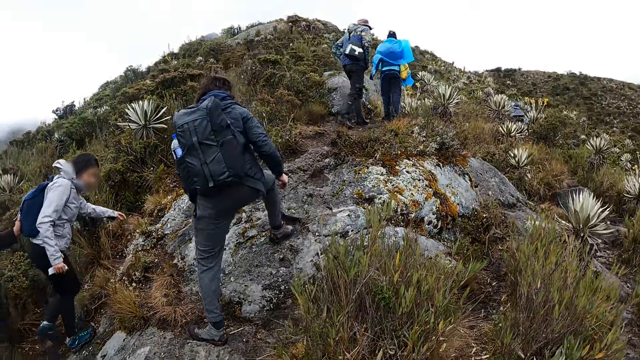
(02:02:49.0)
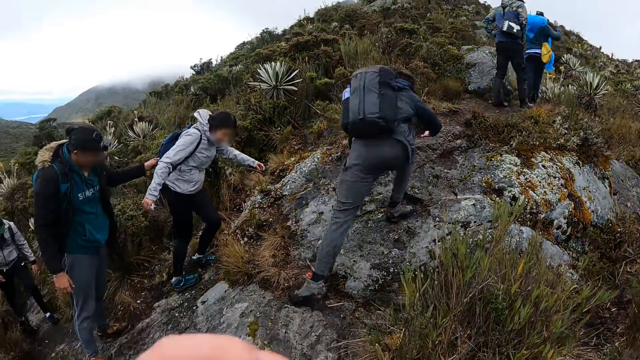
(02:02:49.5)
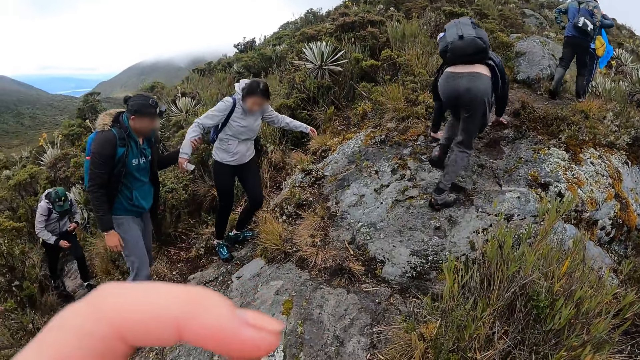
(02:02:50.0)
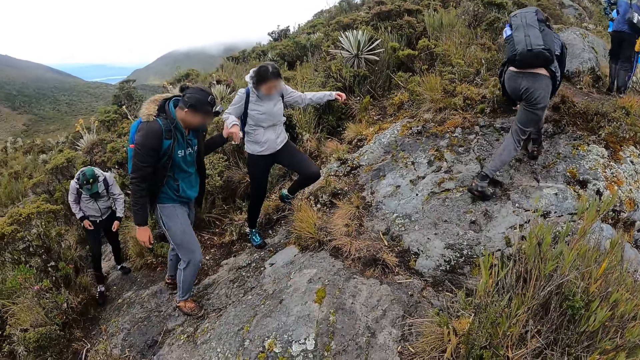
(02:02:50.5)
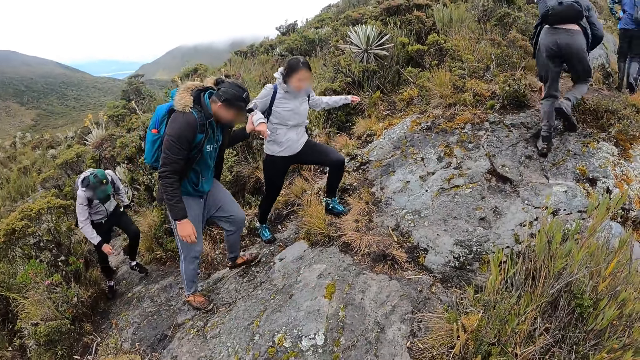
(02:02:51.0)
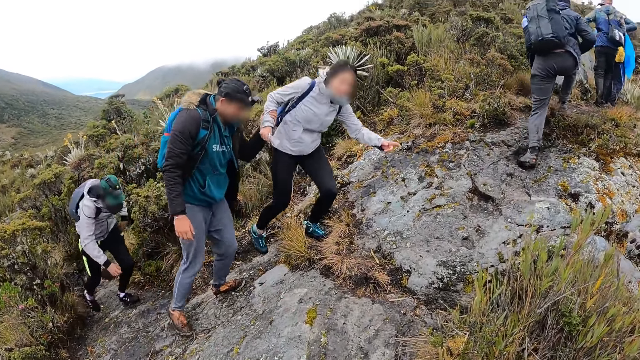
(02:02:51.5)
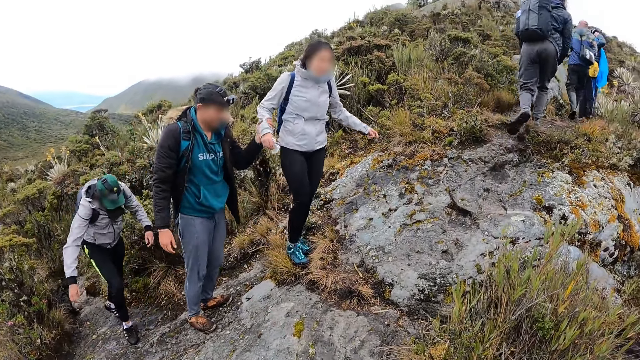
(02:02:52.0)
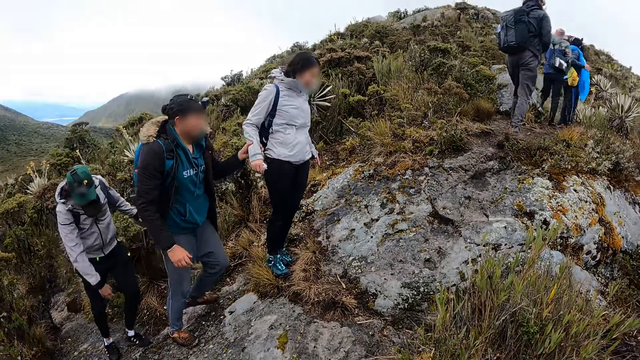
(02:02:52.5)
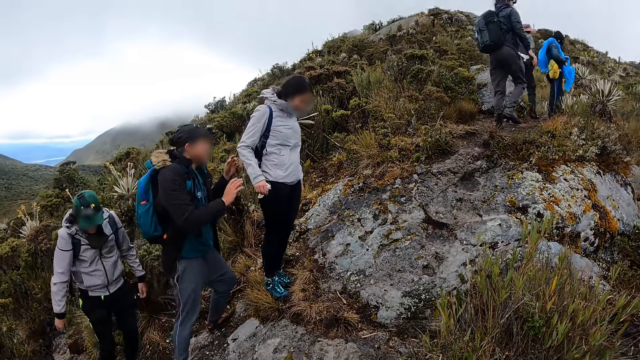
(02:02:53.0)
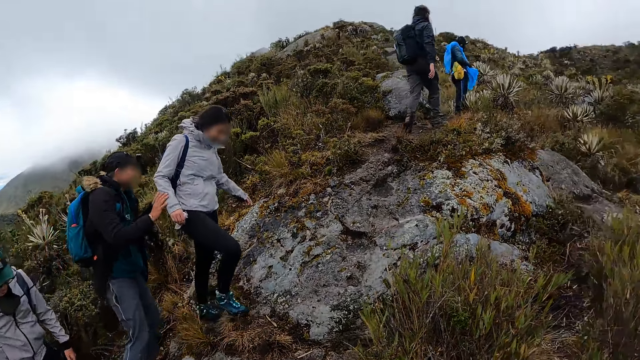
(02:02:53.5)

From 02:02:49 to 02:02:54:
A man climbs the rock. Another man climbs the rock. Another man climbs the rock. A woman climbs the rock.

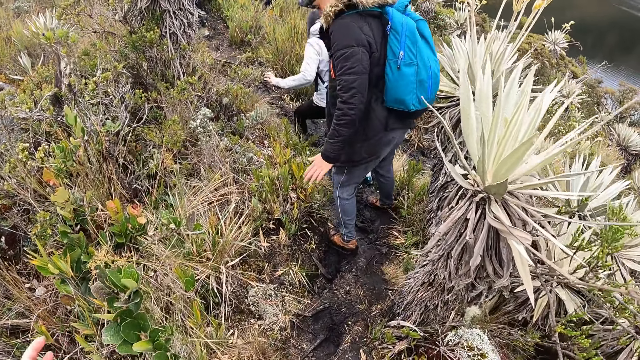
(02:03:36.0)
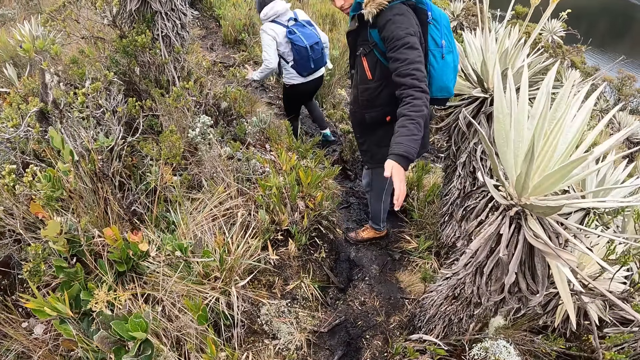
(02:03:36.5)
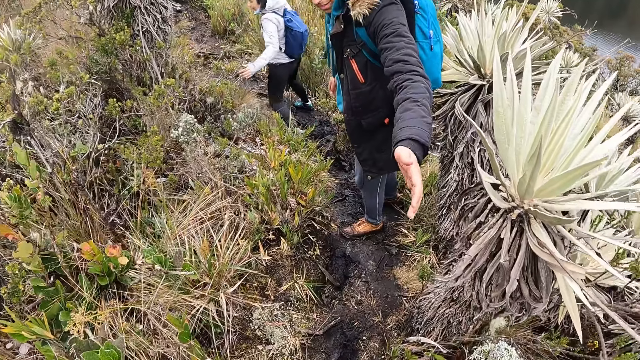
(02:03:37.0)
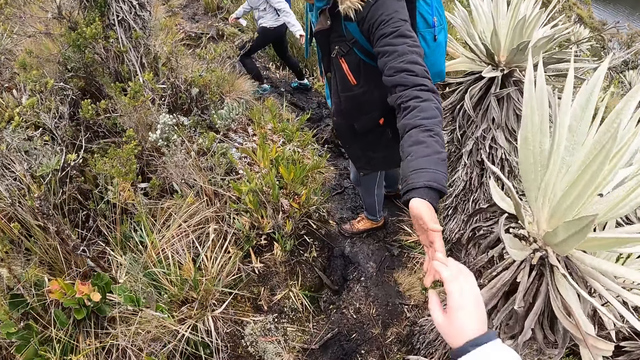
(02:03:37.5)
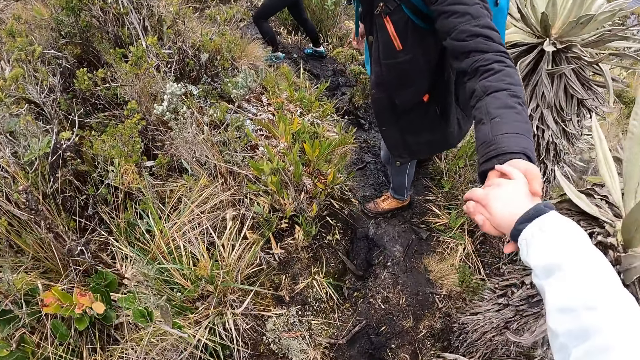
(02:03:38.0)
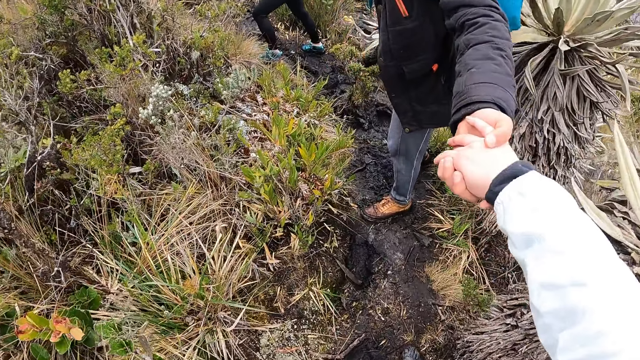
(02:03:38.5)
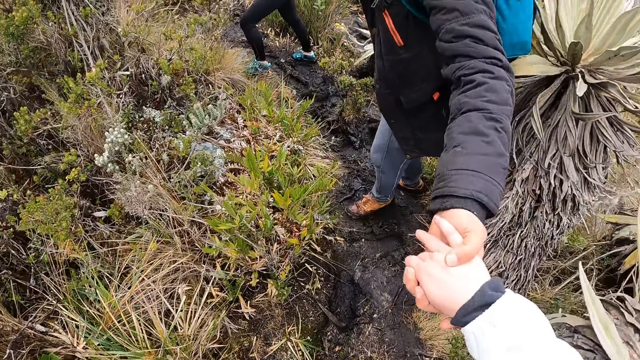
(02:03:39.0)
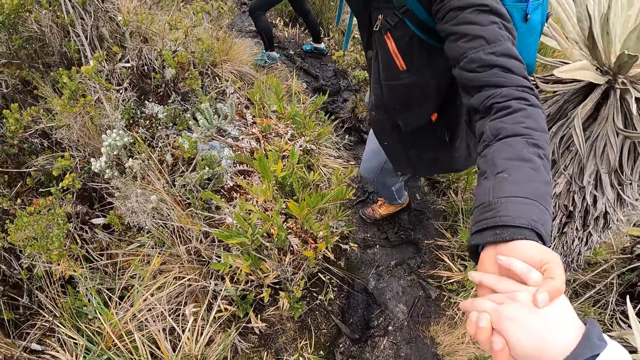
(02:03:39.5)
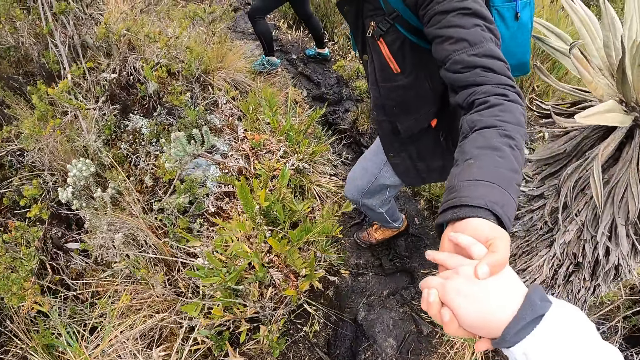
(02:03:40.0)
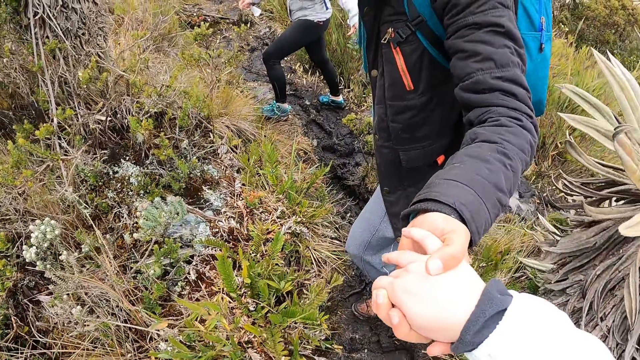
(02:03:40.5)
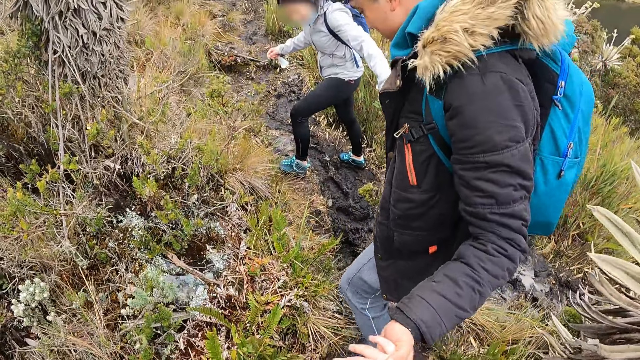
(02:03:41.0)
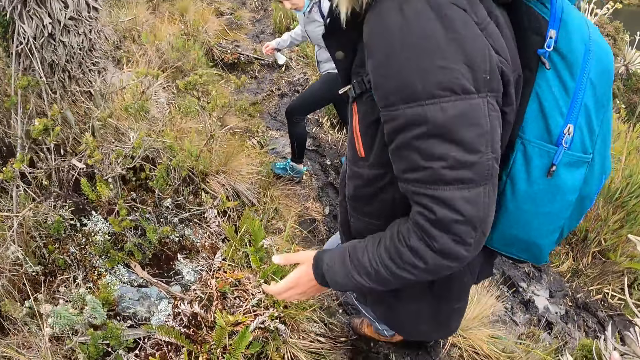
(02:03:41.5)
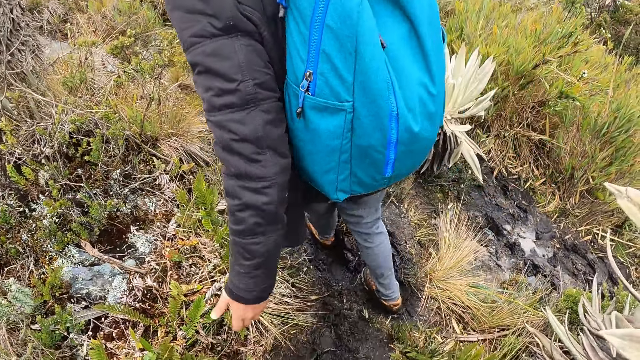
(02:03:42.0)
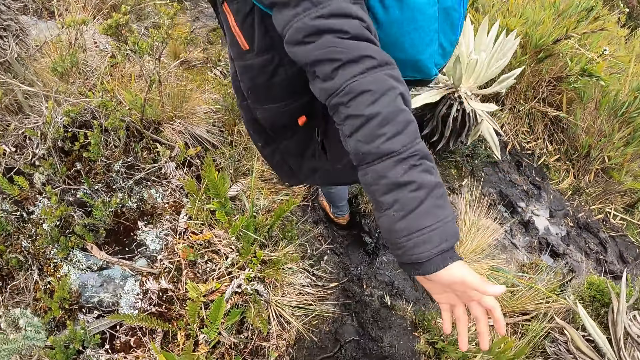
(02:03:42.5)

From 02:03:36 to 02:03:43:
A man holds the camera wearer. The camera wearer holds the man with her right hand.

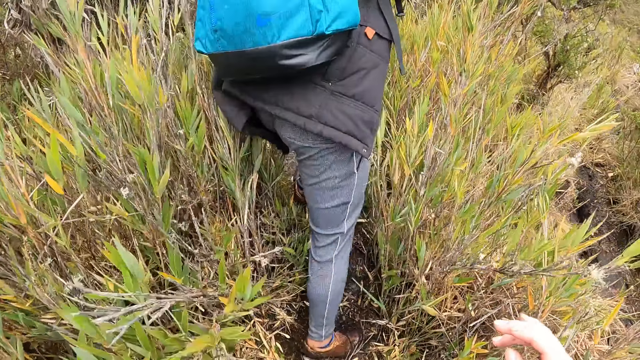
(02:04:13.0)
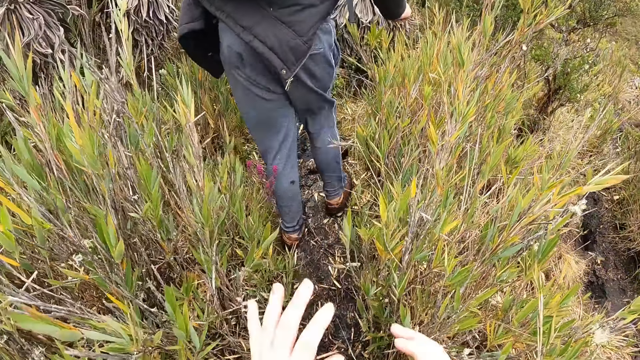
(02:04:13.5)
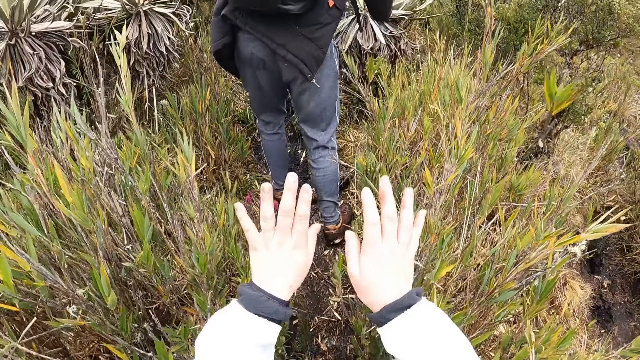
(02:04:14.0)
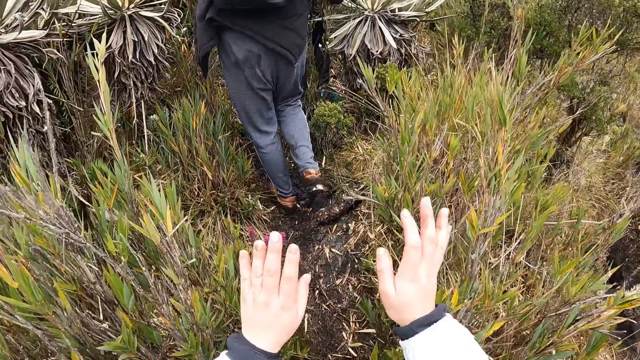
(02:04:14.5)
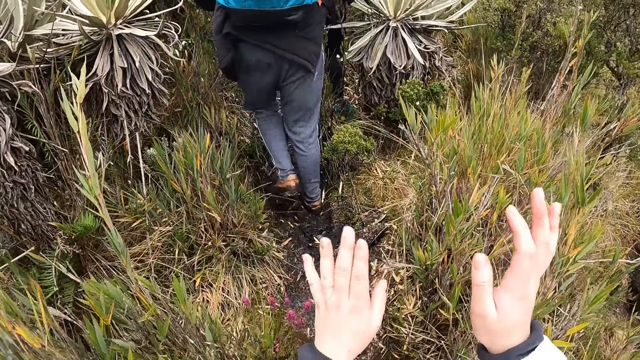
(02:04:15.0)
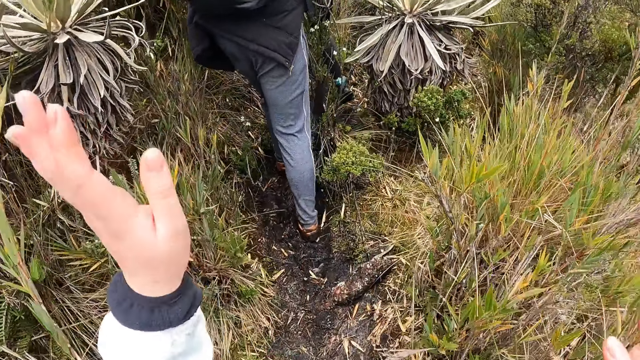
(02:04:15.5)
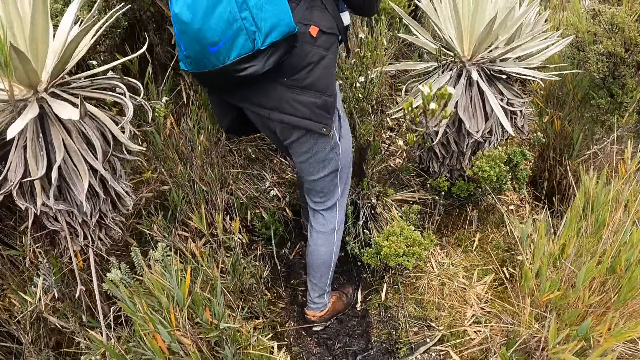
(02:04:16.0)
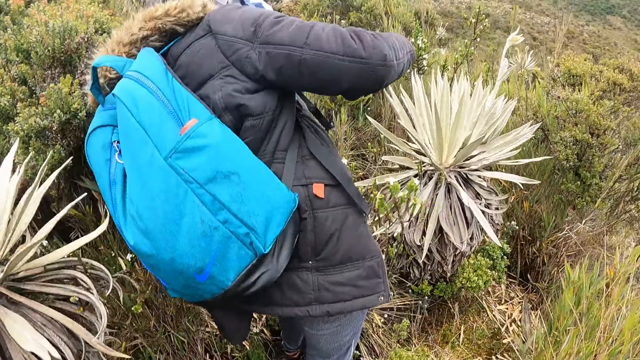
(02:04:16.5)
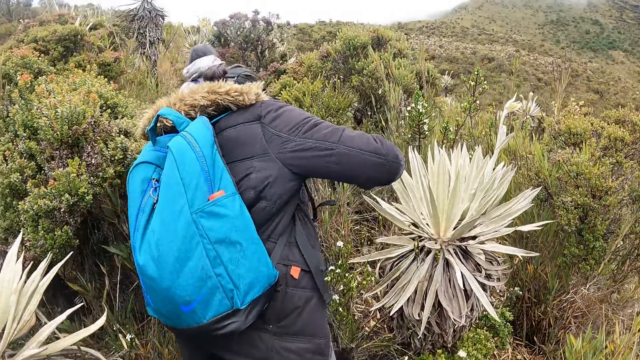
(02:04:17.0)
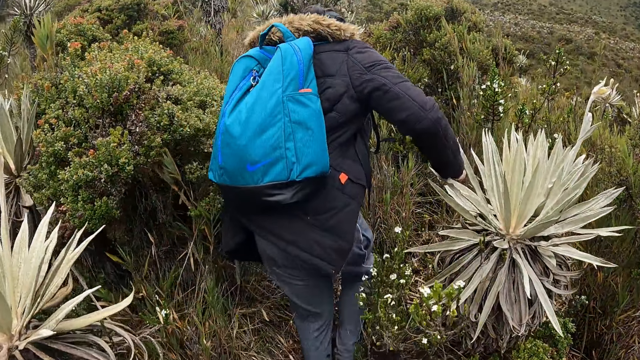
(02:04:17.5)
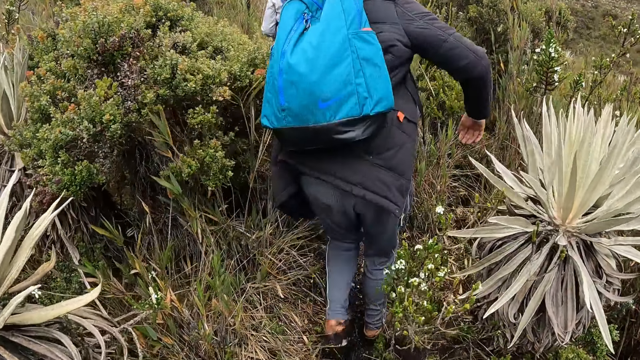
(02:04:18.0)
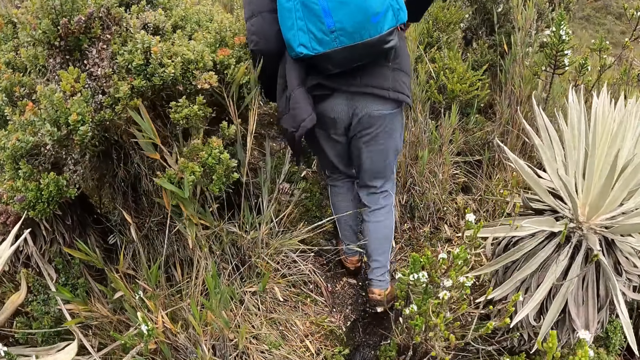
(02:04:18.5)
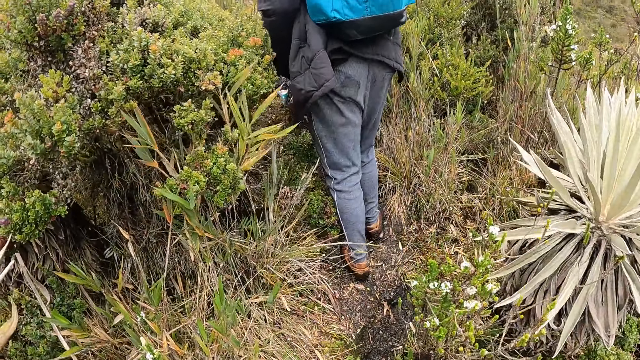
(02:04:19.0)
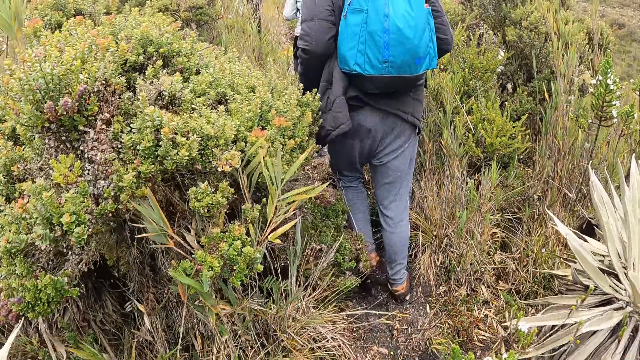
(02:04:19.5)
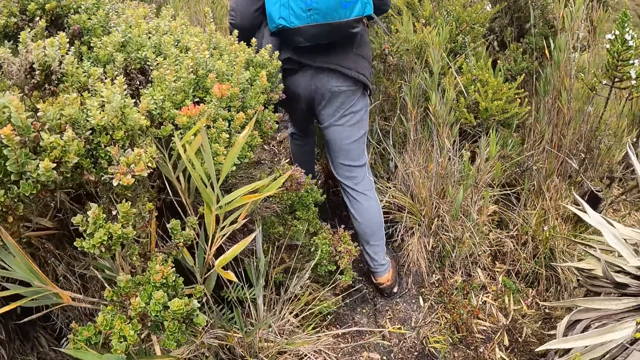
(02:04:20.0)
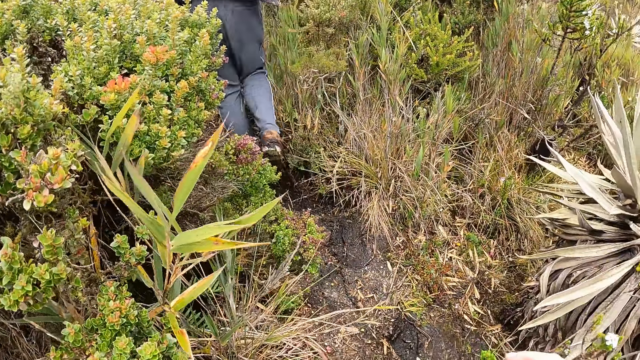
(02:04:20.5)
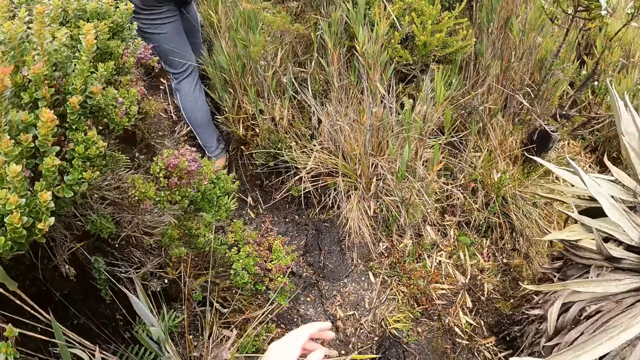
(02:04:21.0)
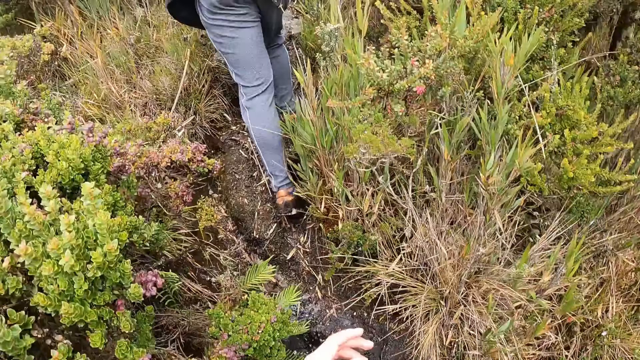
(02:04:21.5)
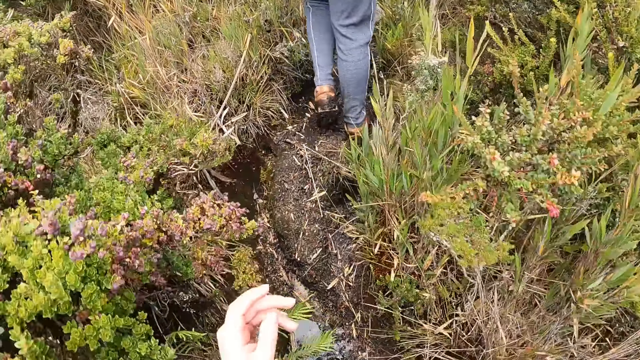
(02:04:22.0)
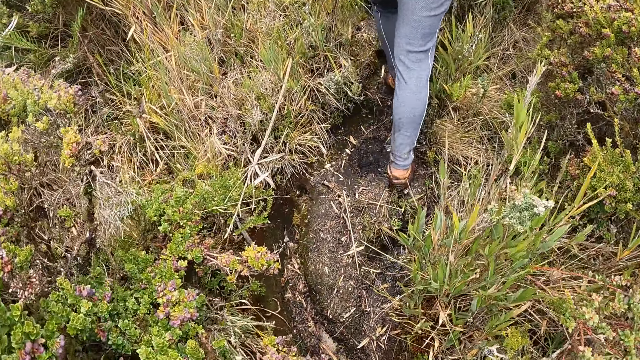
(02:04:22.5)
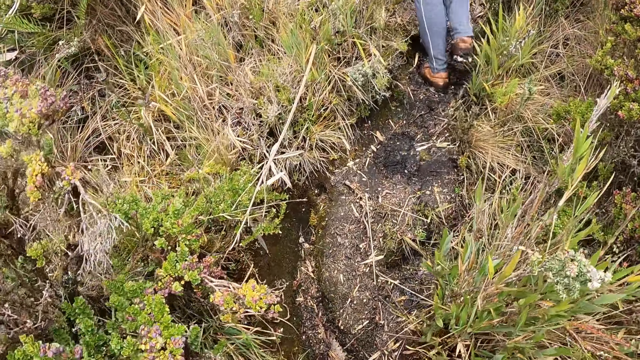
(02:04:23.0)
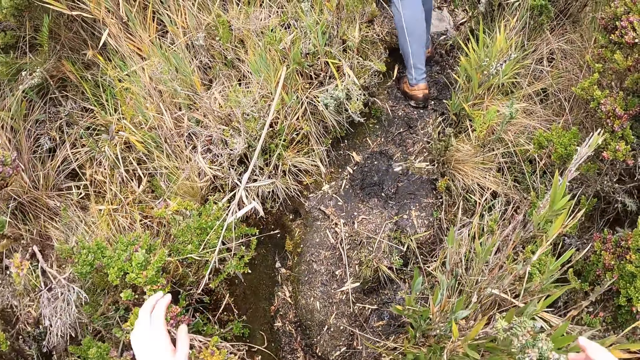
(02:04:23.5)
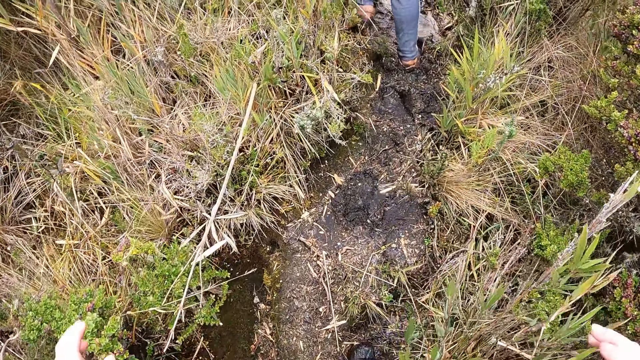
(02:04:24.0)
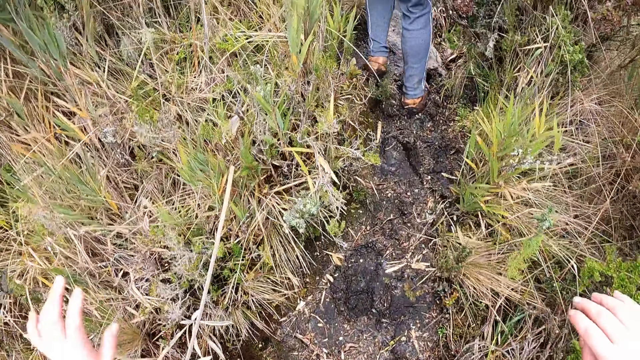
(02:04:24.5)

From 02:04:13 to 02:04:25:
The camera wearer raises their hands.
